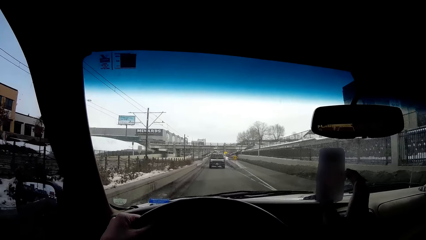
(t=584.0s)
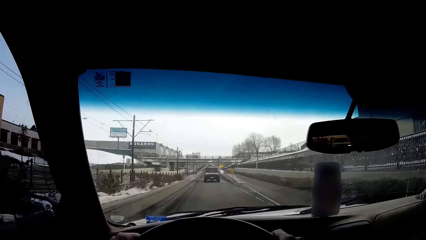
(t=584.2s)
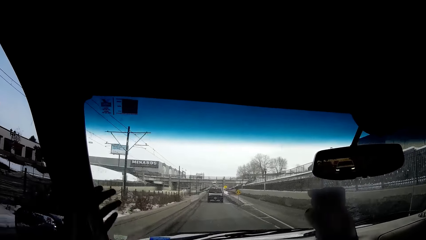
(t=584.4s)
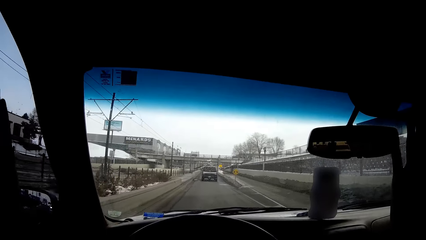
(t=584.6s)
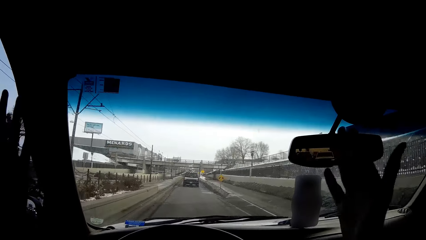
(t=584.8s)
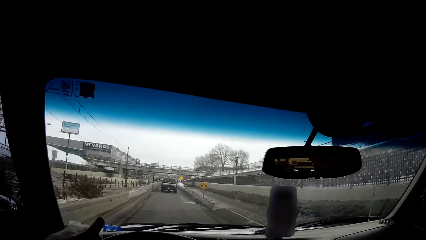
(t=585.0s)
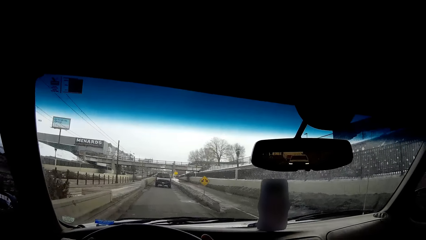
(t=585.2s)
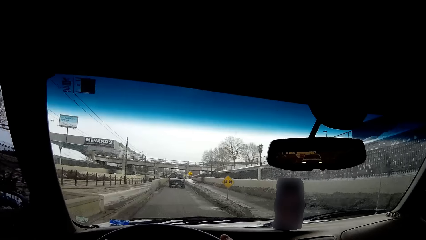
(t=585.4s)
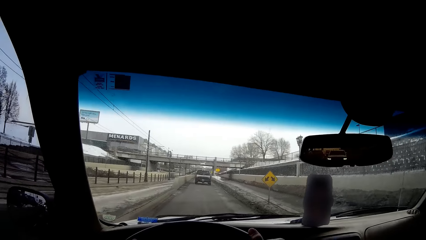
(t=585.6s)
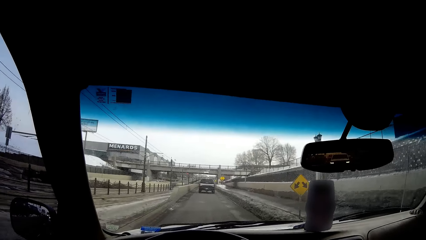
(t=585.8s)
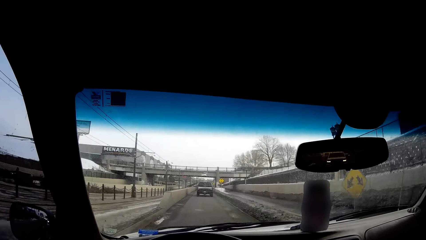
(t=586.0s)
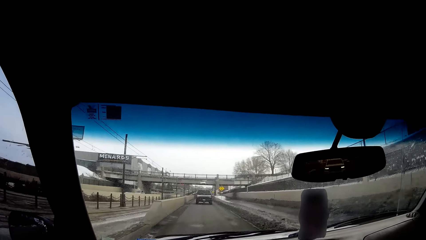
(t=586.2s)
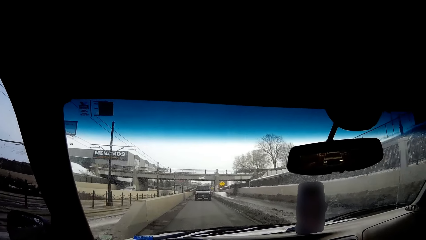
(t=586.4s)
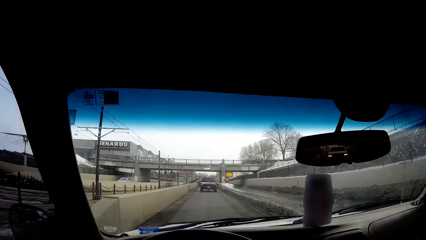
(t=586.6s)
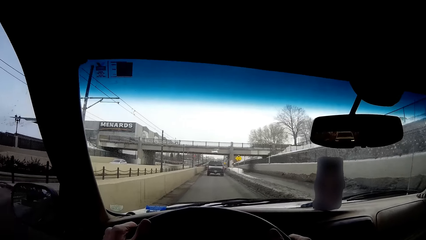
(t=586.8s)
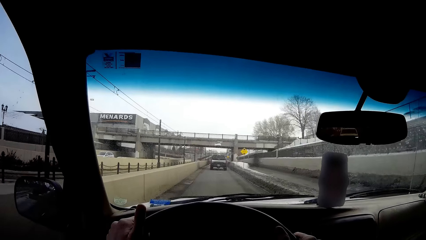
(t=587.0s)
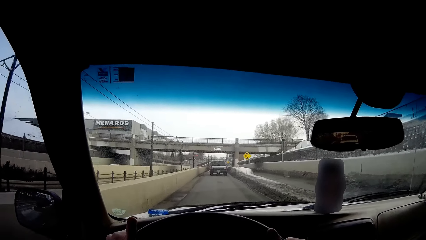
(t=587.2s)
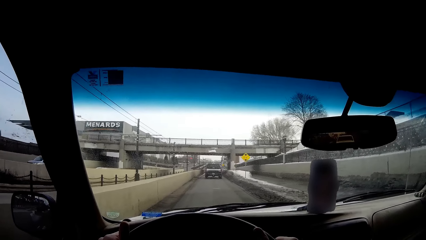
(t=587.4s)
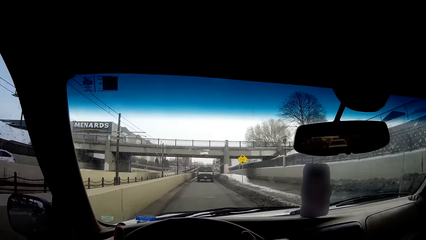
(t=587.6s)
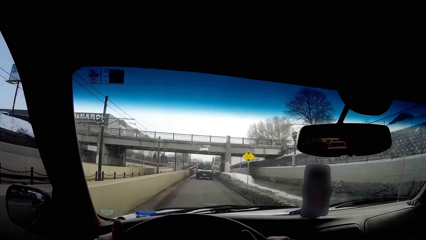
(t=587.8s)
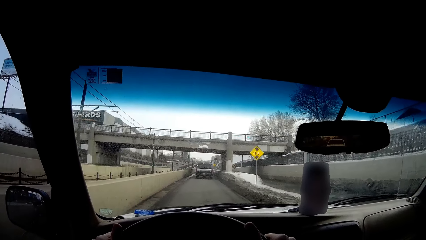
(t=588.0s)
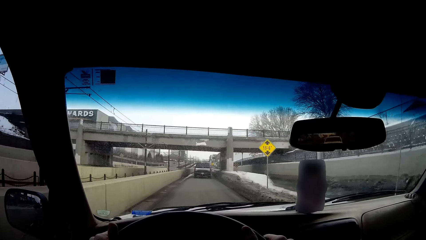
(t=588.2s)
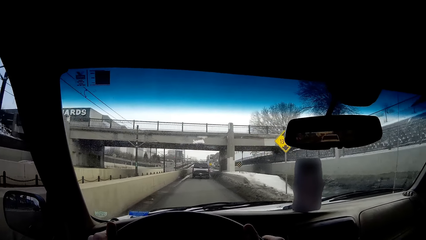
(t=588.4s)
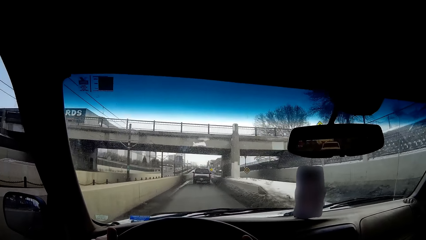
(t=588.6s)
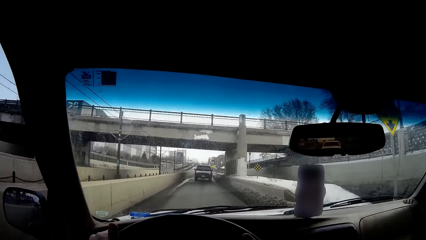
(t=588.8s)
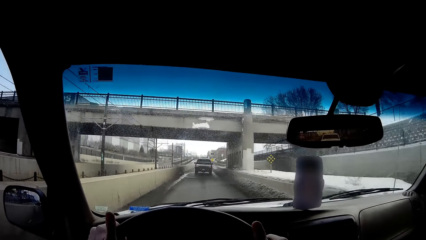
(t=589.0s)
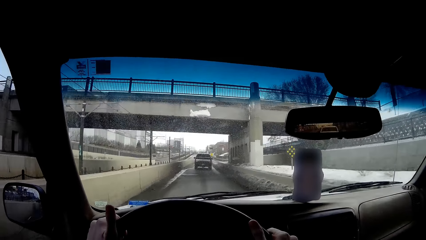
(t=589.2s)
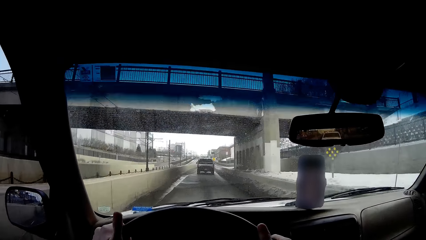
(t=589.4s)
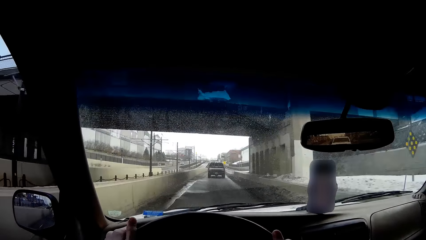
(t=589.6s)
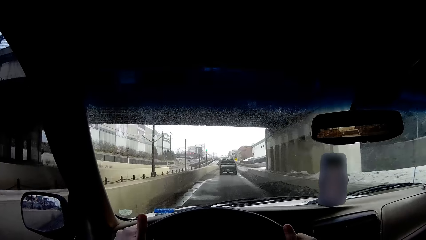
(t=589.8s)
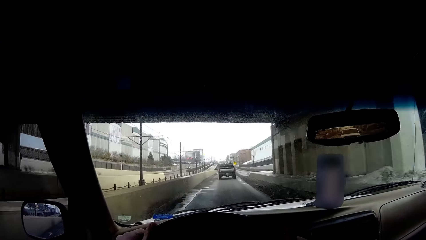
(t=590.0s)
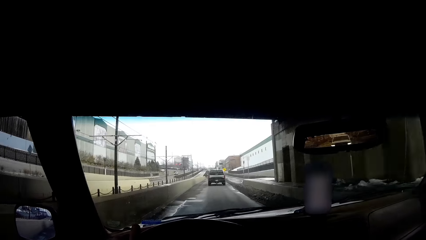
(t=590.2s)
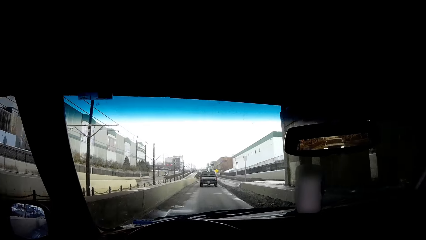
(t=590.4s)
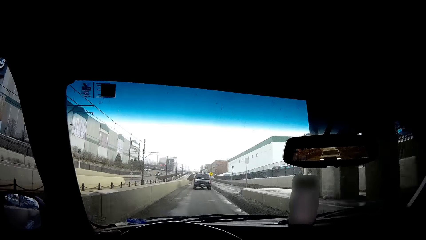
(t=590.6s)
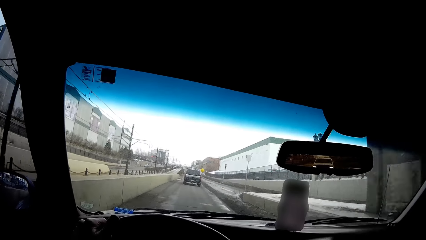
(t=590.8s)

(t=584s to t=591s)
The camera wearer holds the steering with hands. They move up hands. They move up hands again. They hold the steering with hands. They drive a car on the road.

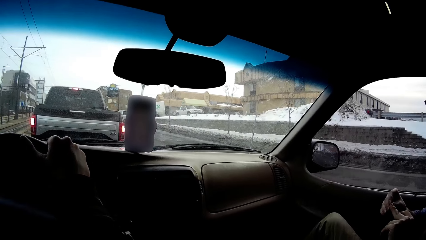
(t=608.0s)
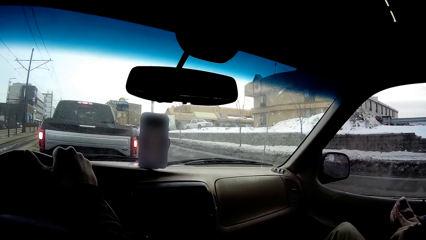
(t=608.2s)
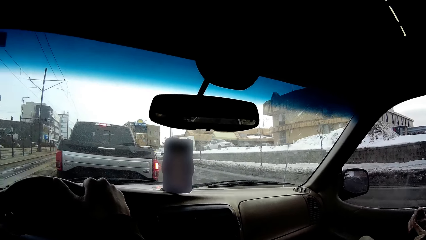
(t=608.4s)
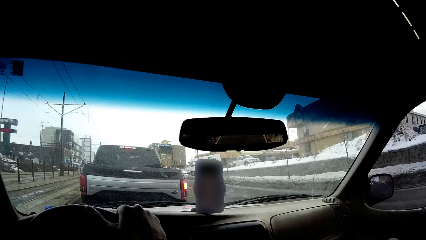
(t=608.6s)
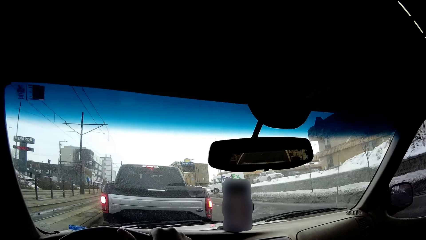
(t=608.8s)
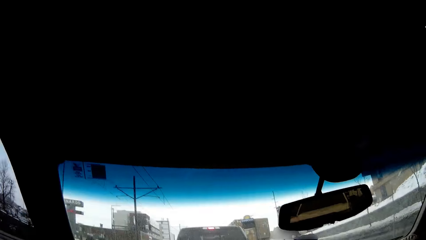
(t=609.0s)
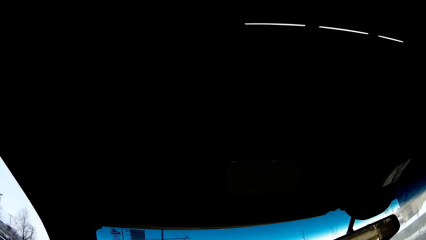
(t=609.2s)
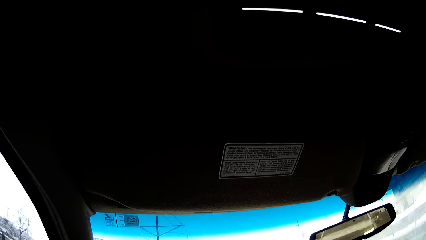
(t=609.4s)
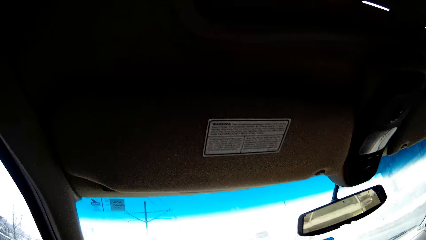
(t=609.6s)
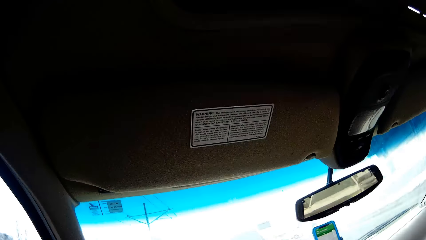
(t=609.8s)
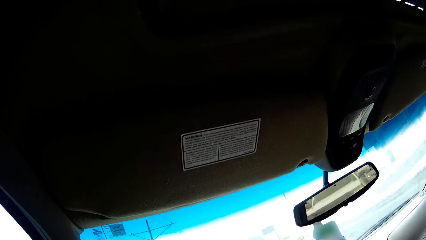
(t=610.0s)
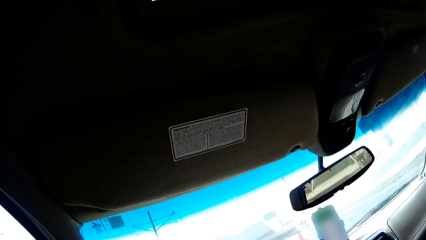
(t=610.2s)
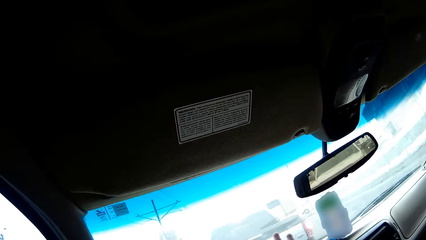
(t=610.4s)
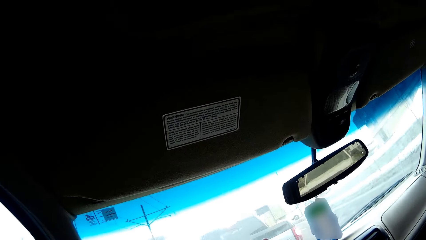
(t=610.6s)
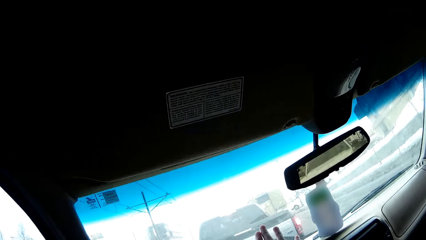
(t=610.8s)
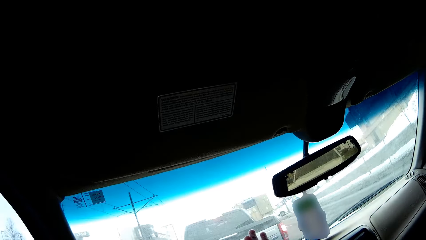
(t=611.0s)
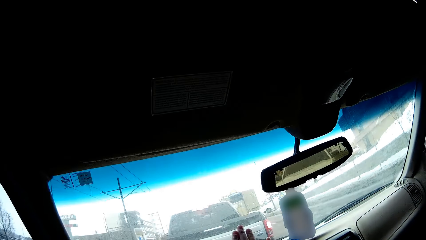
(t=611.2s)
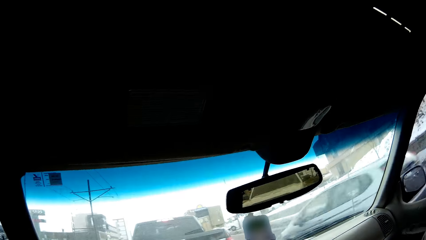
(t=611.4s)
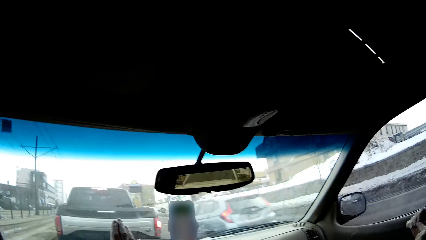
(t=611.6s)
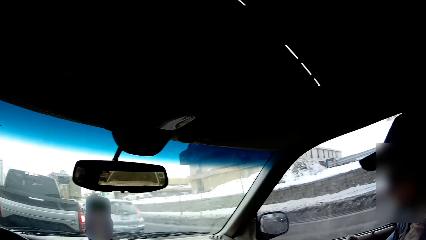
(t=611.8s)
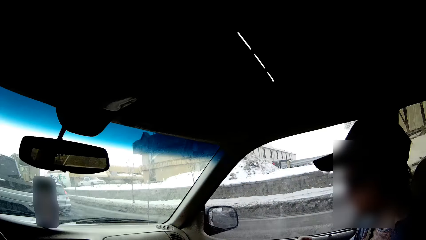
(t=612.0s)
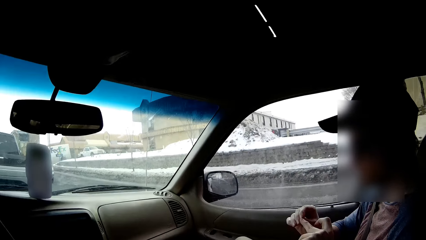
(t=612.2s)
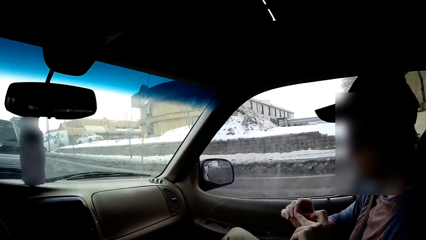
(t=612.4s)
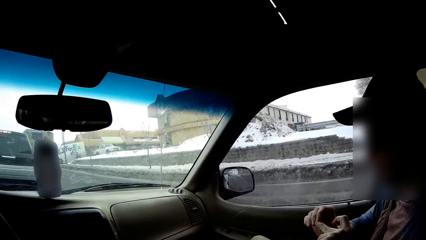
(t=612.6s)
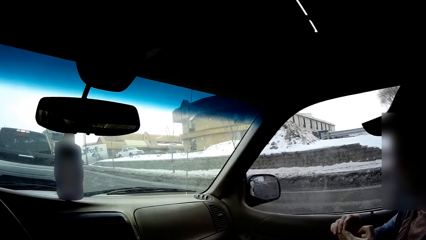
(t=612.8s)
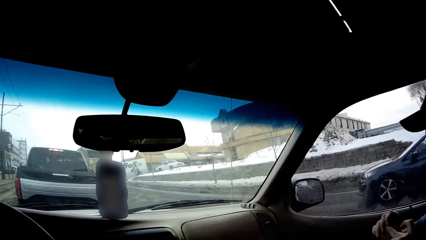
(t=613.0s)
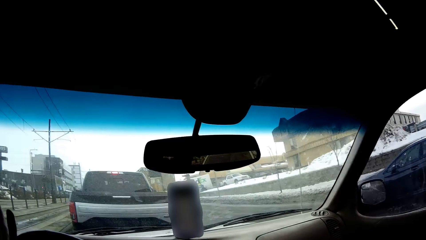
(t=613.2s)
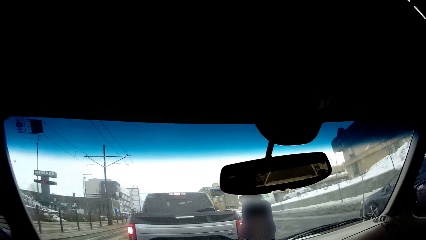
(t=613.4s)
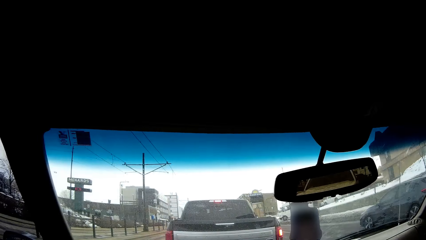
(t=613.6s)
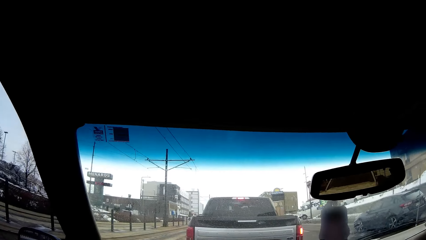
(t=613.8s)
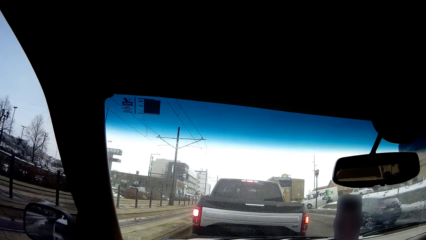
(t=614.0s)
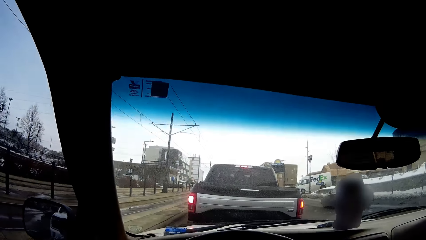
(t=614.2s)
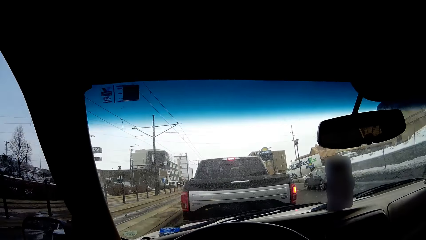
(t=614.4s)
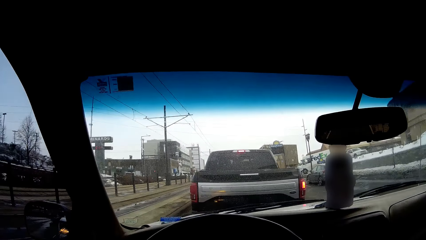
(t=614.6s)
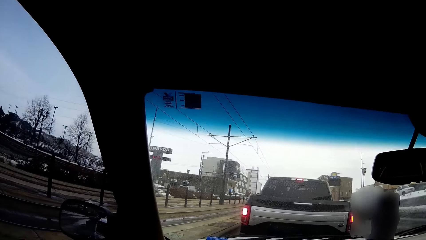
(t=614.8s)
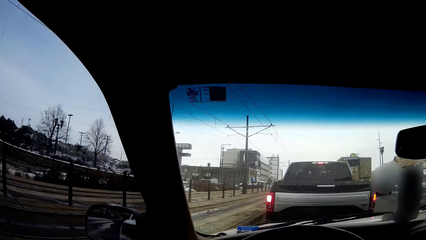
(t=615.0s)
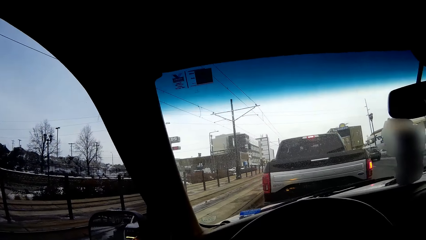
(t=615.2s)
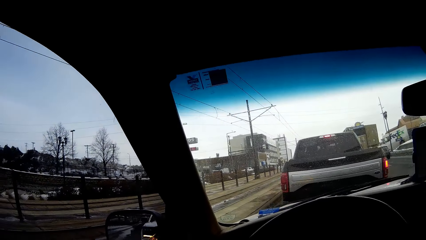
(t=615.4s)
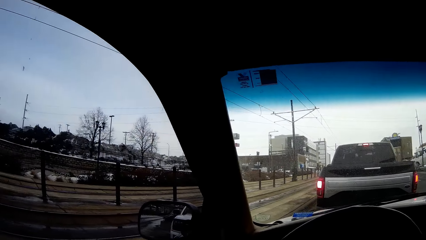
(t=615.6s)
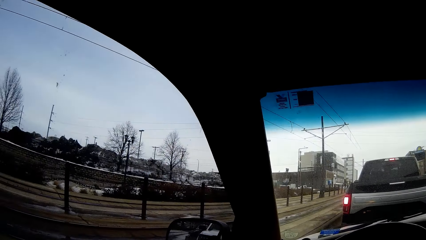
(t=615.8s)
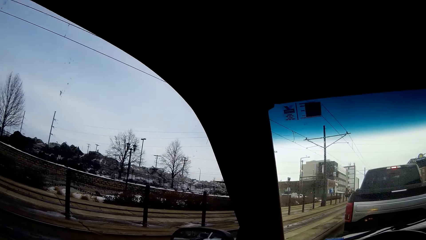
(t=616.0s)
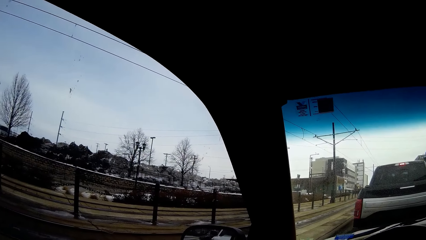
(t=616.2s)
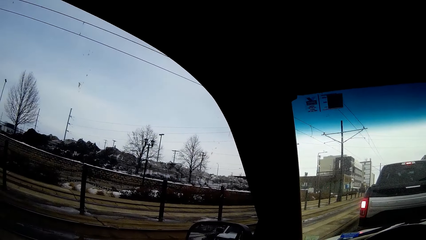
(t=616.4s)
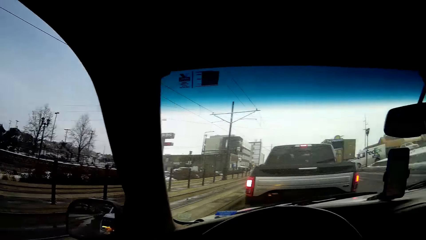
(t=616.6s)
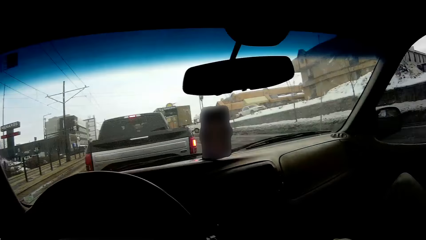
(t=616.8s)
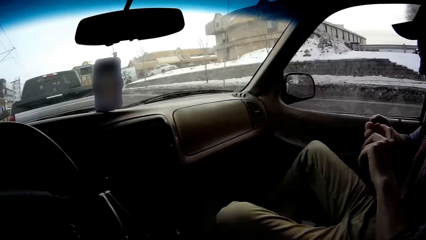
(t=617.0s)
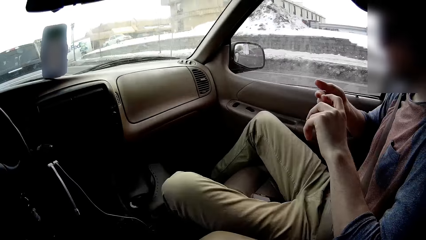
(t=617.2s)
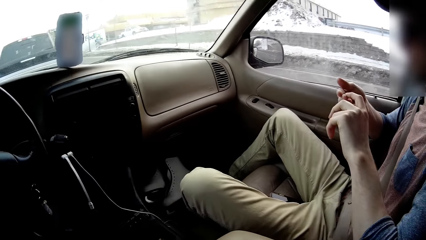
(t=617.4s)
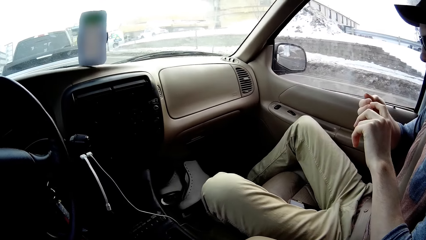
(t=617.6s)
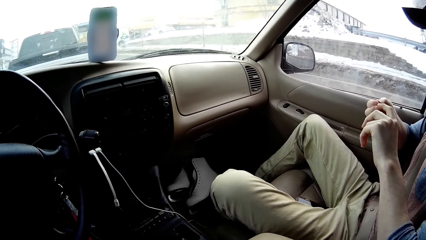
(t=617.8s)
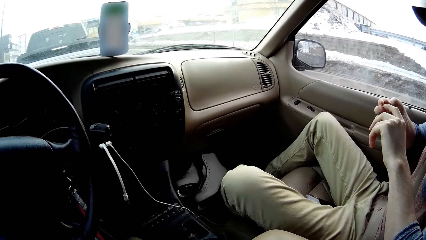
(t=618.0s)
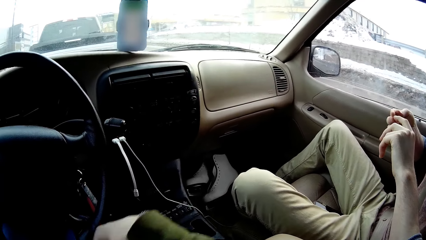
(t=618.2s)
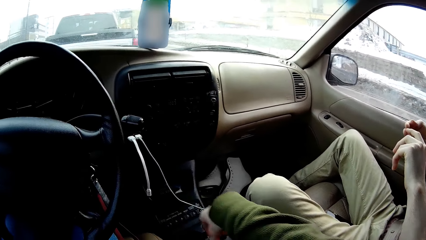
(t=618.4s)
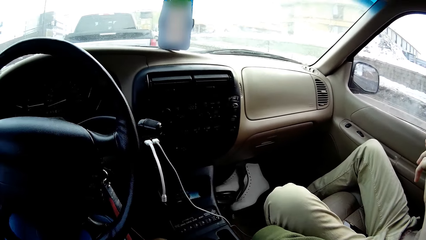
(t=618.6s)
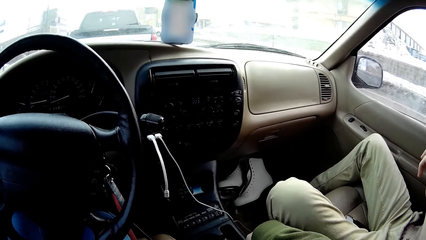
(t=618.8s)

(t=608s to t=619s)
The camera wearer holds a finger with the other hand. They stare at the roof on a car. They look in the car. They hold a finger with the other hand. They stop the car. They look around the street. They hold a finger with the other hand again. They move a hand.
